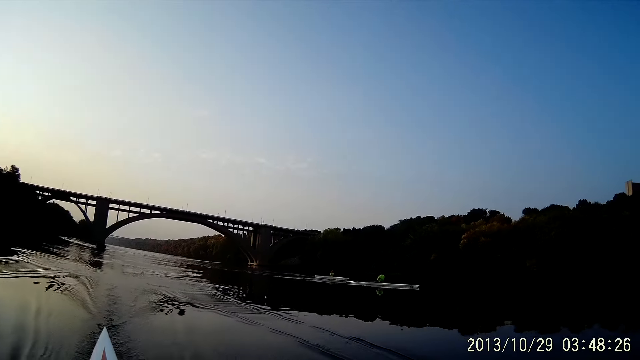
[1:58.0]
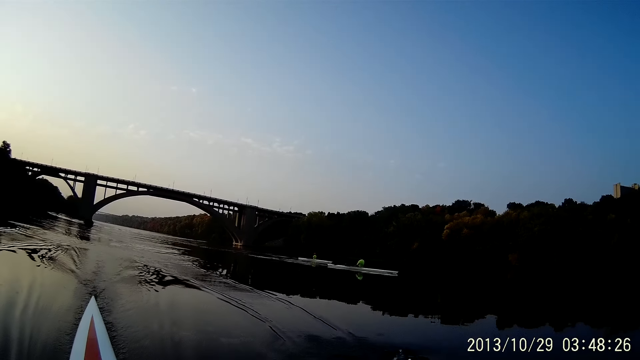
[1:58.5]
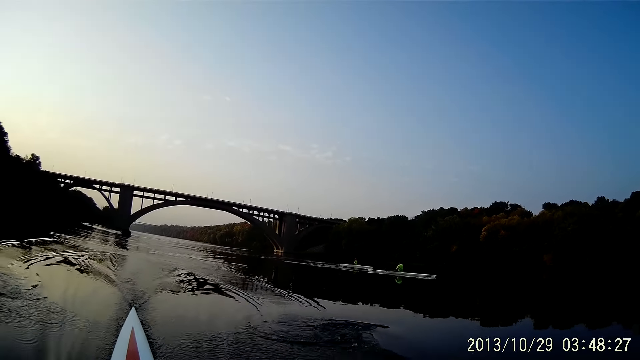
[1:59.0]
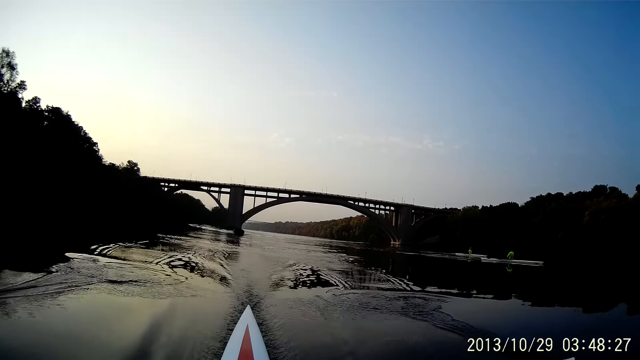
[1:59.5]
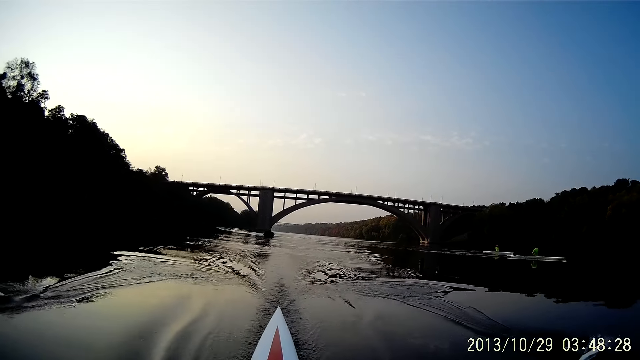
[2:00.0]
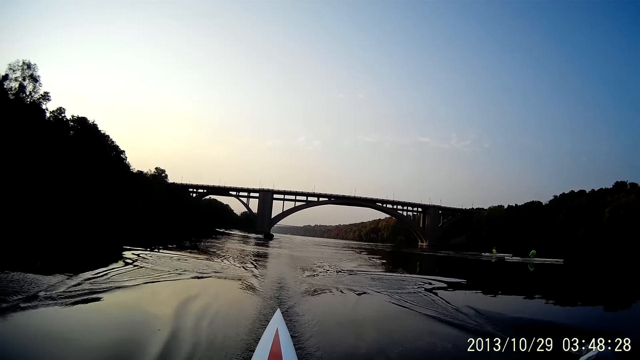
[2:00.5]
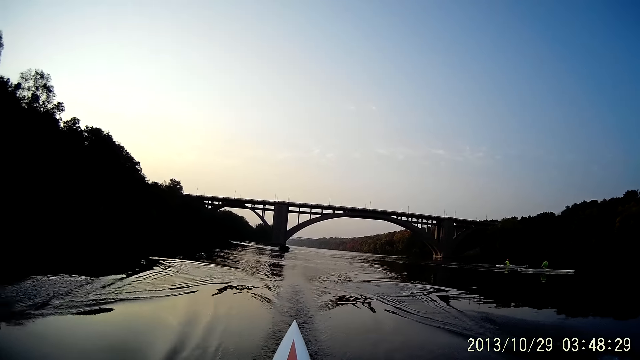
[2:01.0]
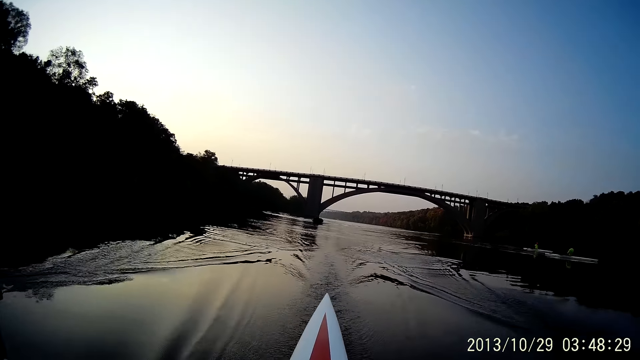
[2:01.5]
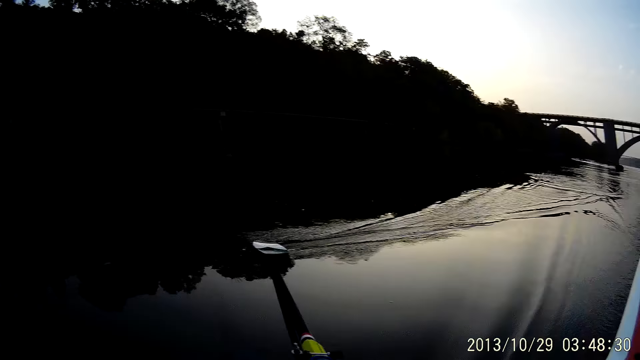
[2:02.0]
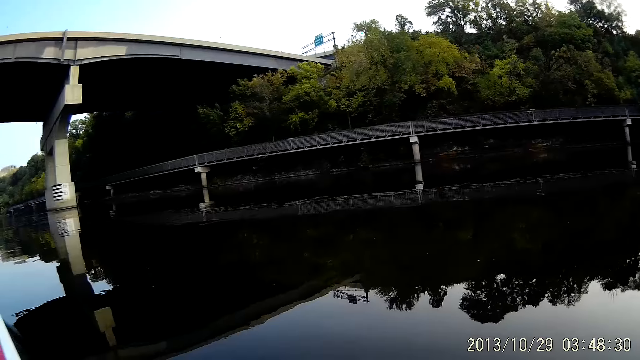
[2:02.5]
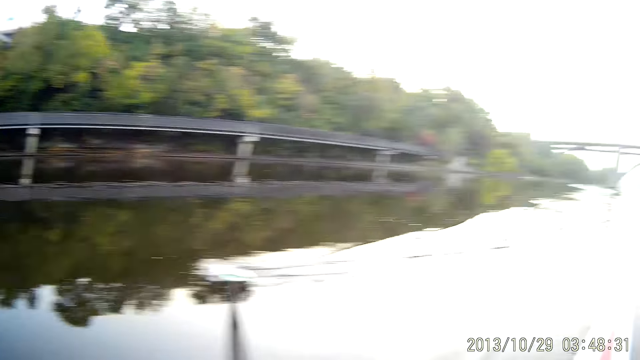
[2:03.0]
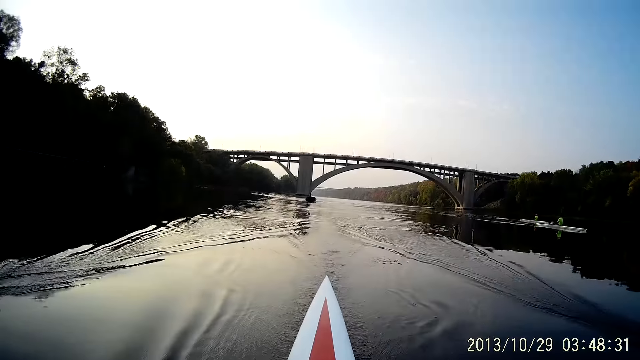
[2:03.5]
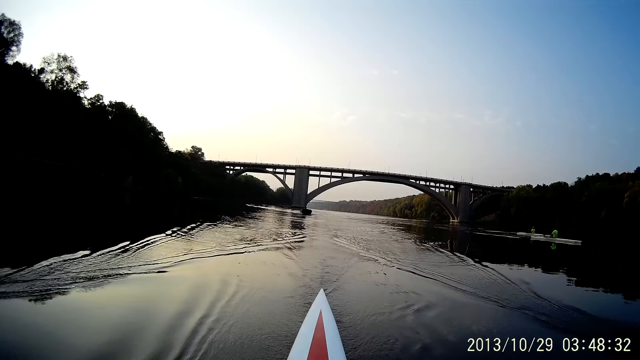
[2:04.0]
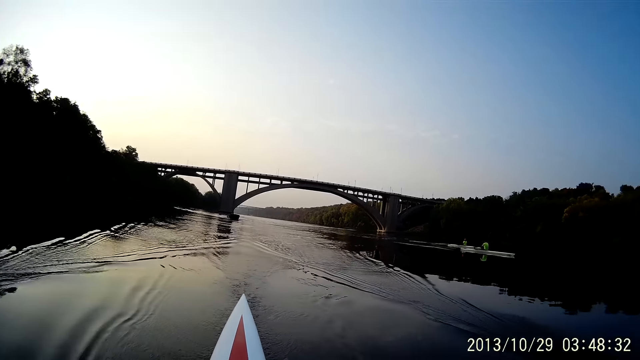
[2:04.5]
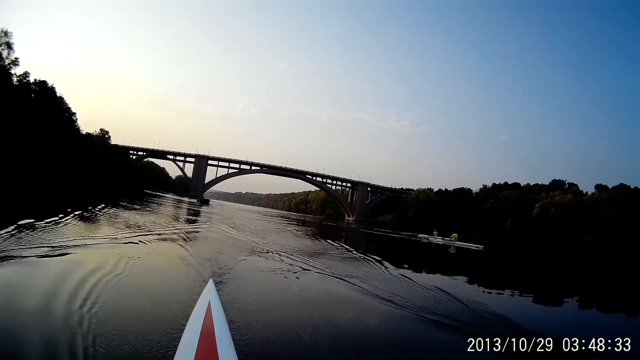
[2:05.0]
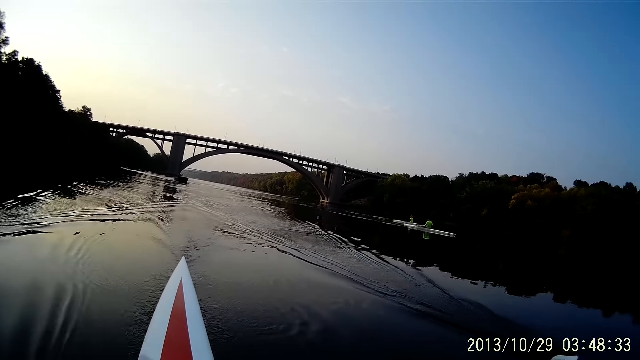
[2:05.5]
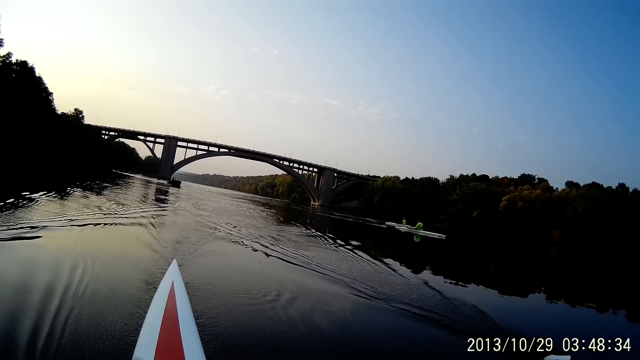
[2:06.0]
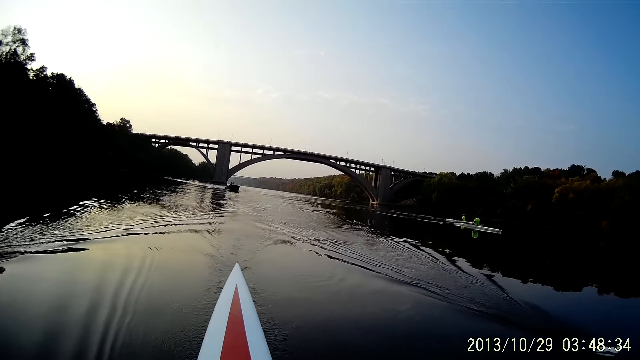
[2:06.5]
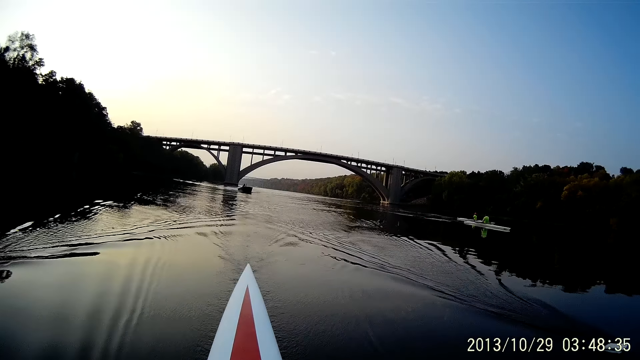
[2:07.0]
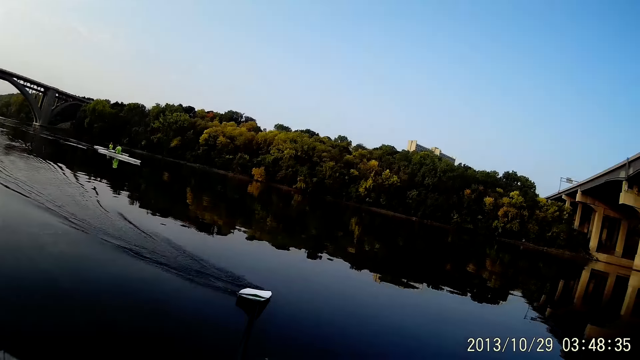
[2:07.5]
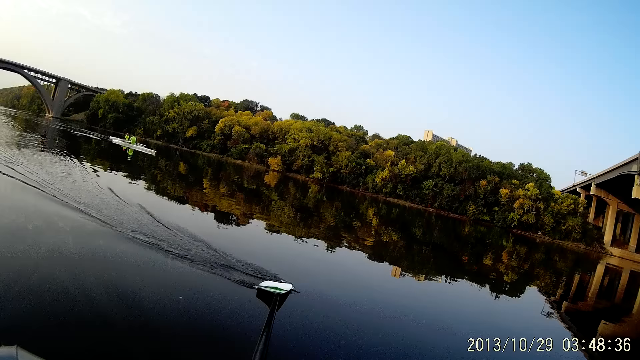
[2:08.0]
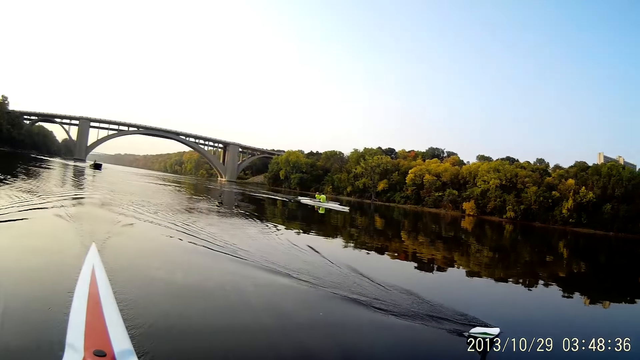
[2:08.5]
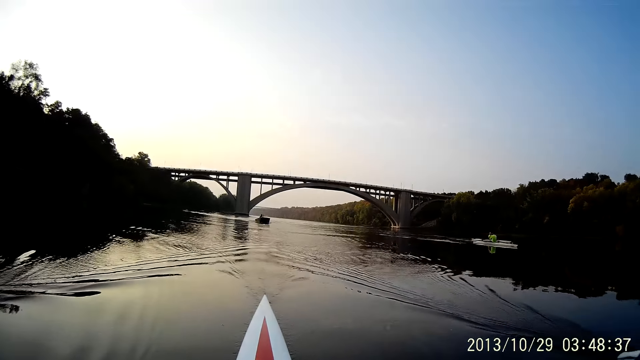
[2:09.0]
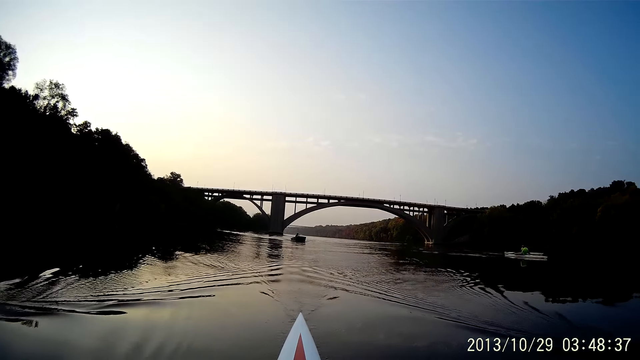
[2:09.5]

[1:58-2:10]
The camera wearer looks around. They row a boat on water. They ride on water with the boat. They look around.

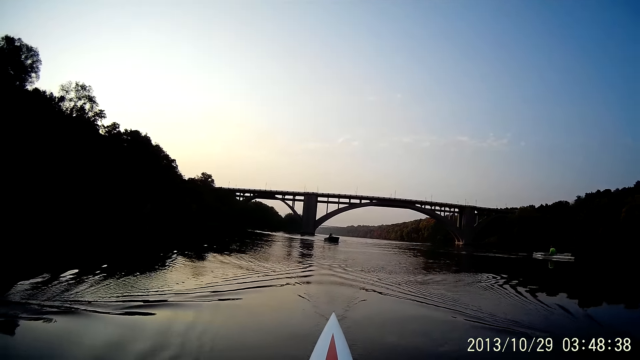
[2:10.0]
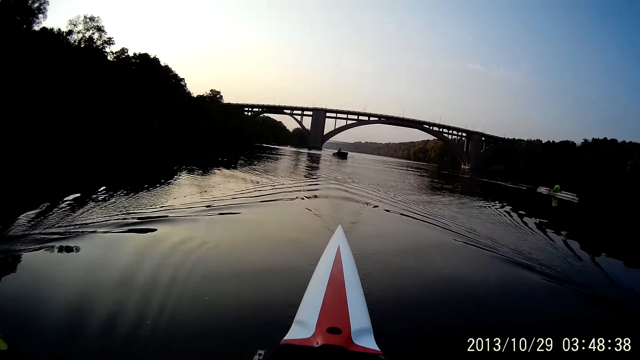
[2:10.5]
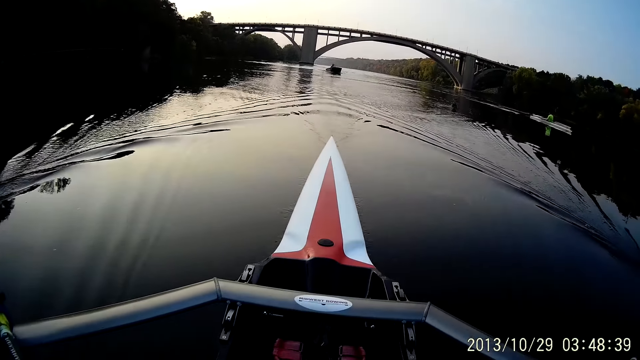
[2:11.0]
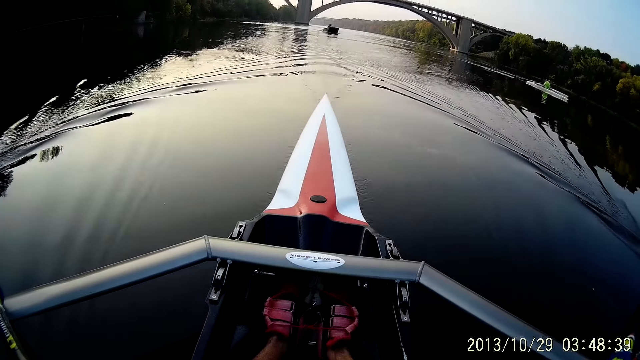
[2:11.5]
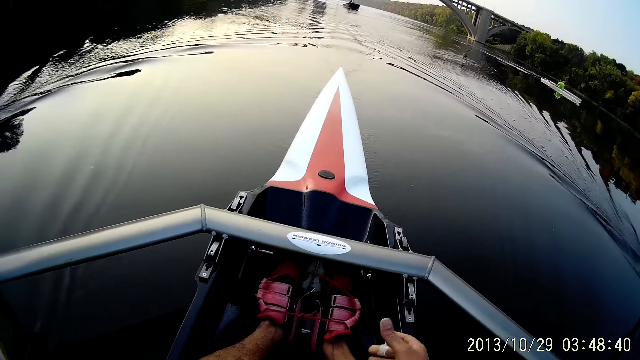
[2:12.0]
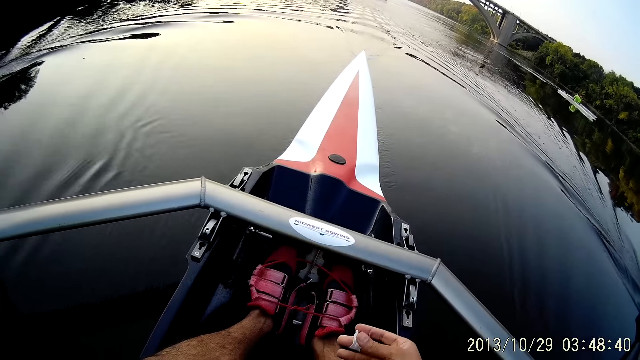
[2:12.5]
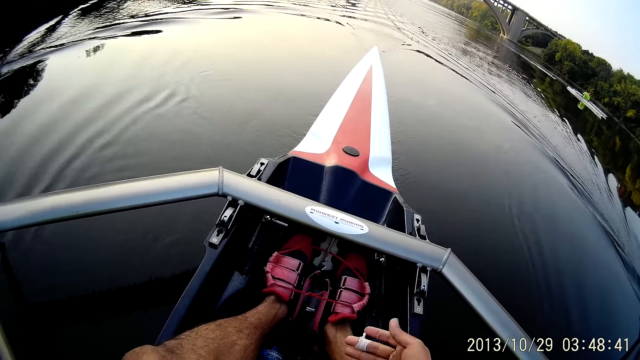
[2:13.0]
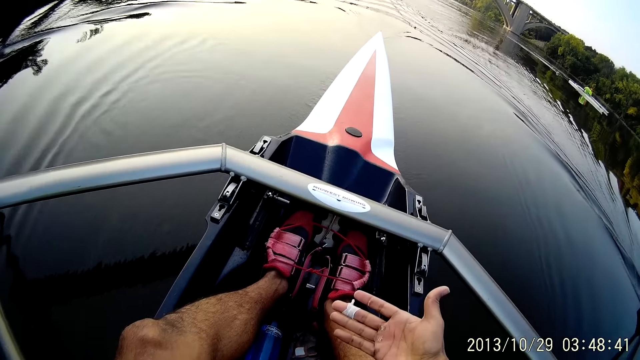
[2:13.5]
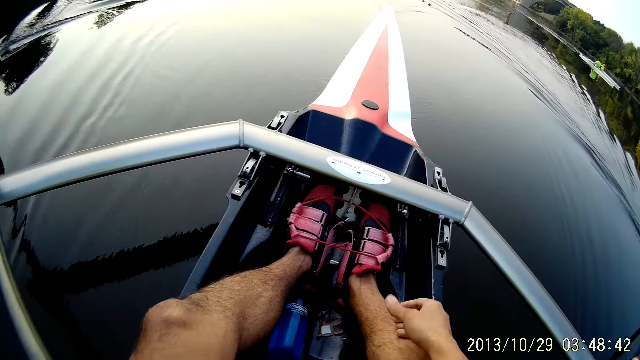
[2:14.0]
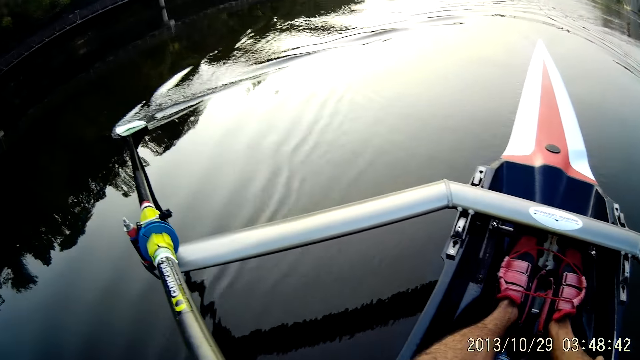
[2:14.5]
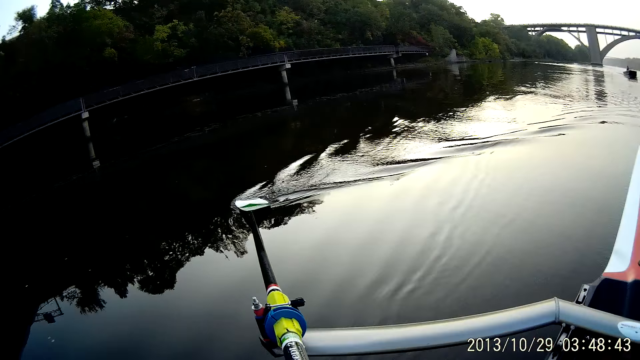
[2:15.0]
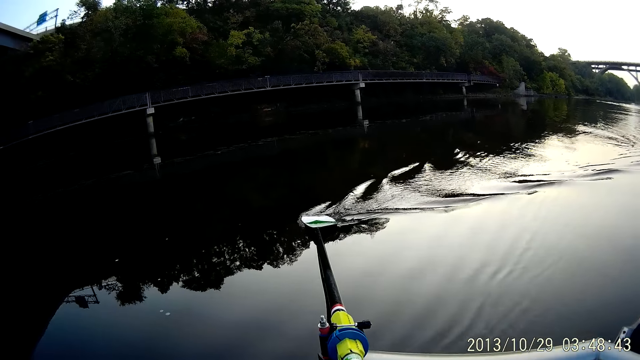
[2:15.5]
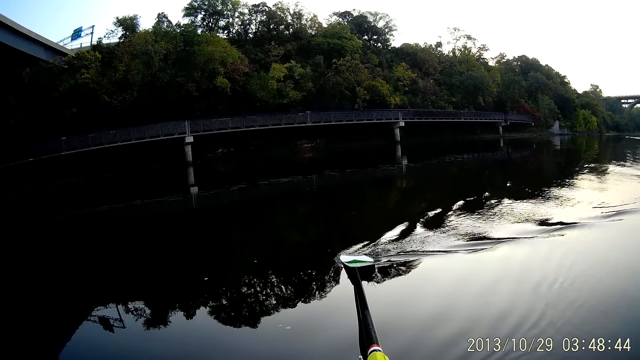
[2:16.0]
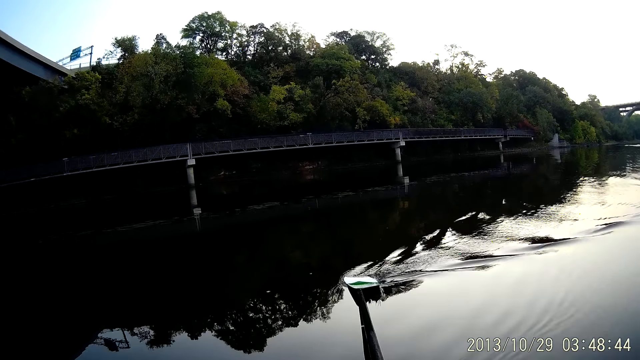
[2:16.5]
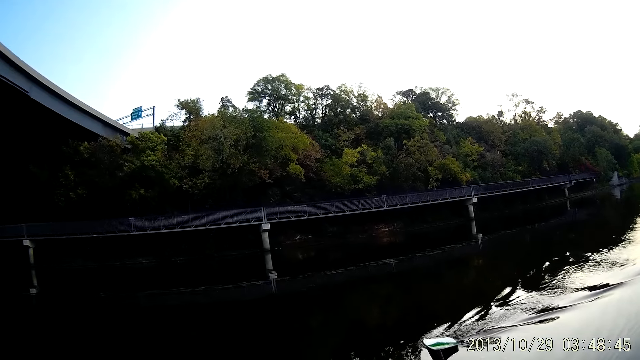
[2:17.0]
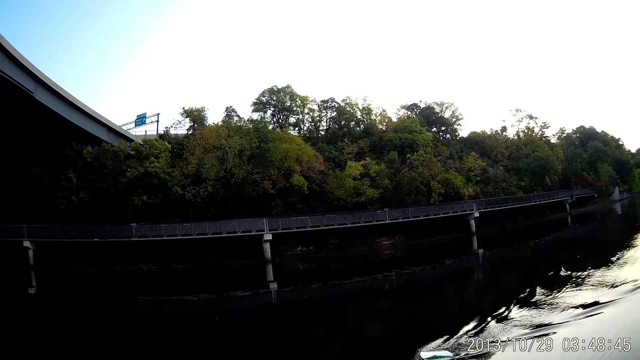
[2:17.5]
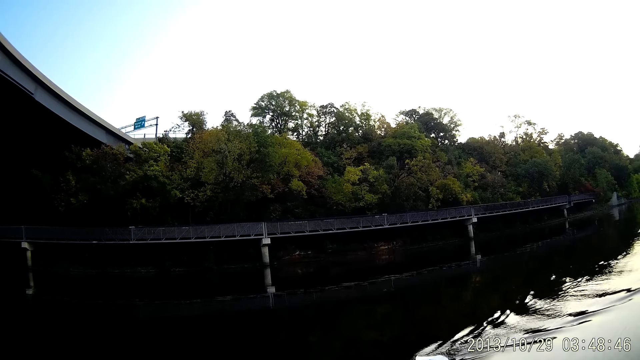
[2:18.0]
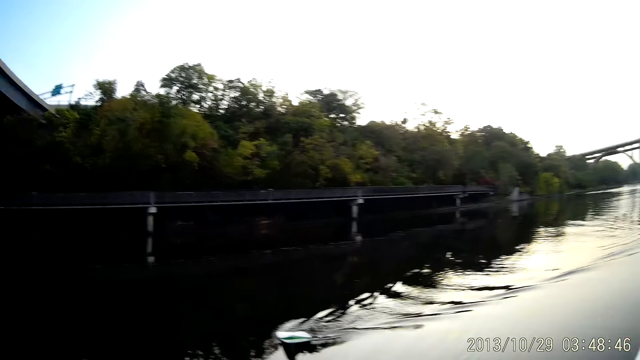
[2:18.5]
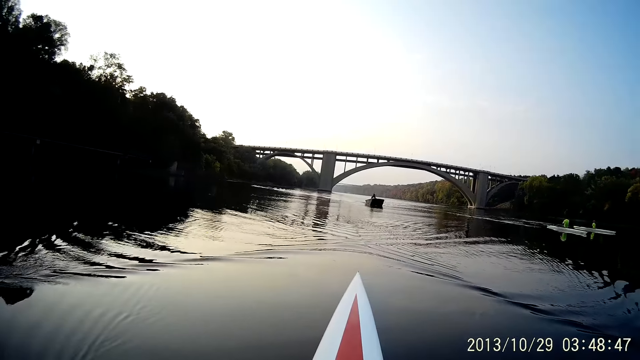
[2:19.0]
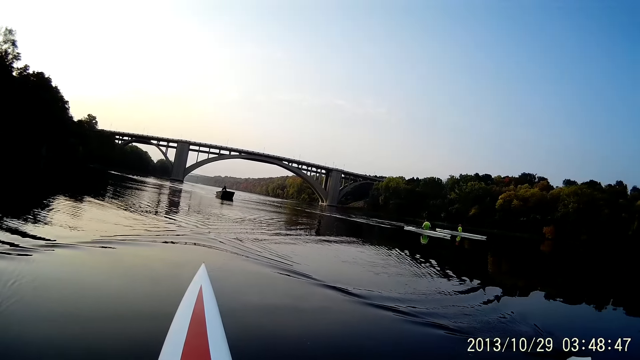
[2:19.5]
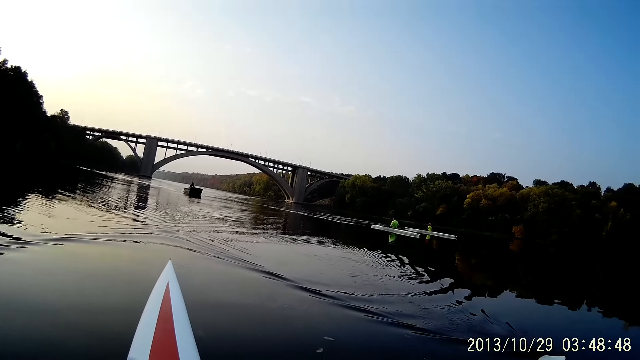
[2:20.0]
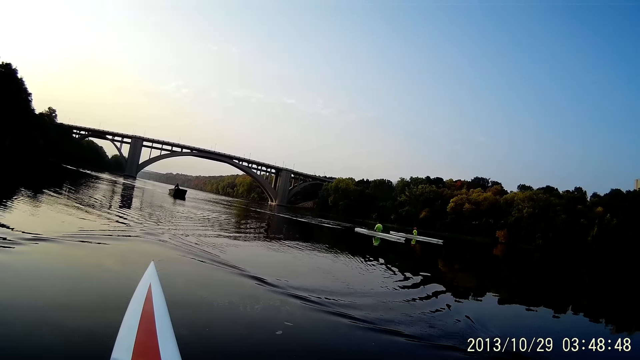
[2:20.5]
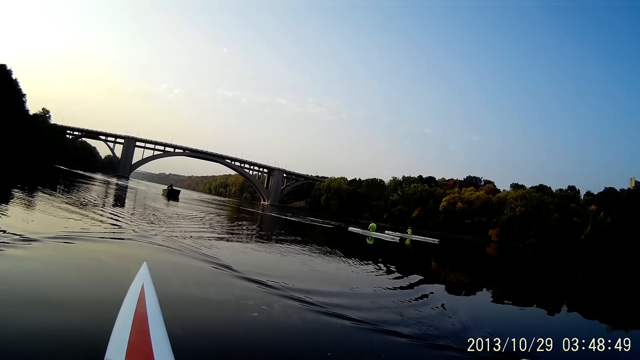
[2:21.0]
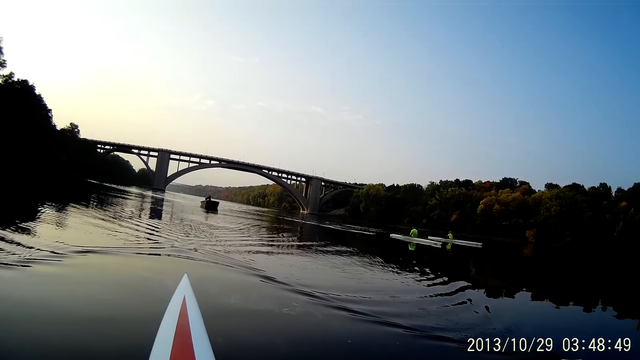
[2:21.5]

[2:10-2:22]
The camera wearer rows a boat on water. He looks at the palm of a hand. He looks around. He rides on water with the boat.
